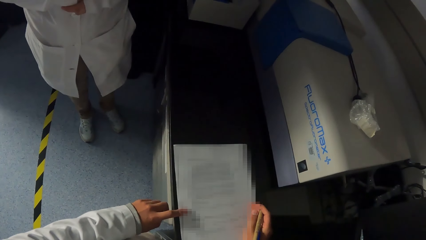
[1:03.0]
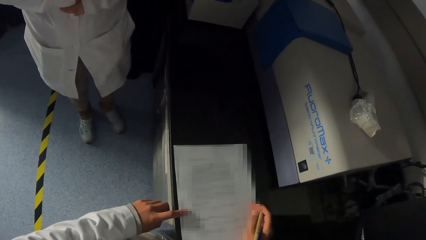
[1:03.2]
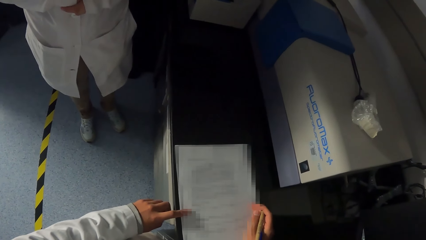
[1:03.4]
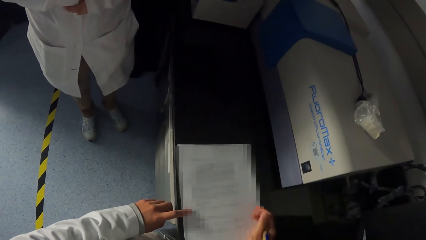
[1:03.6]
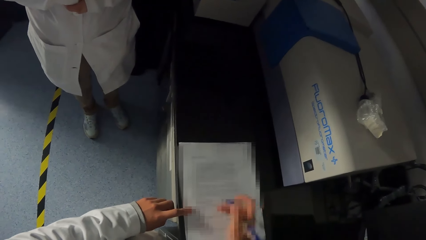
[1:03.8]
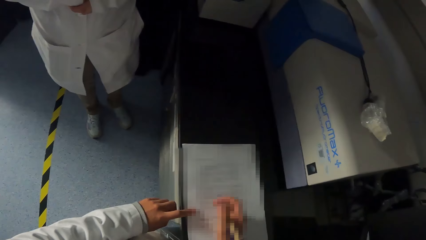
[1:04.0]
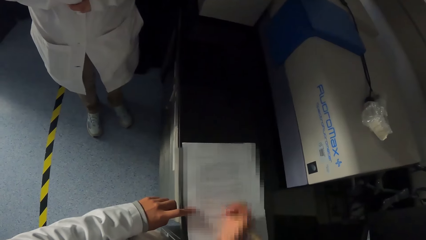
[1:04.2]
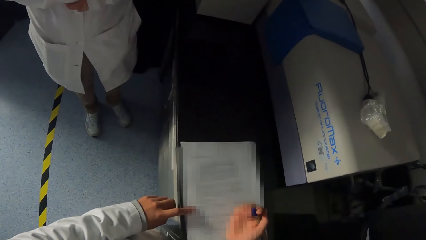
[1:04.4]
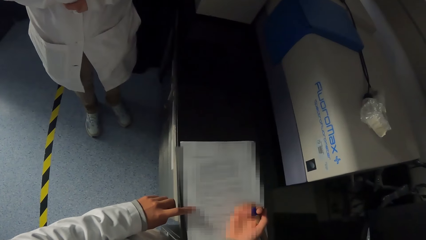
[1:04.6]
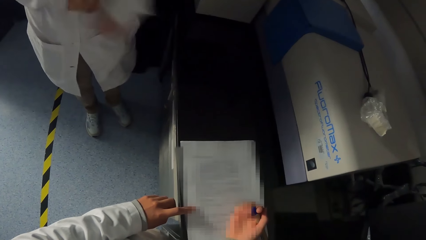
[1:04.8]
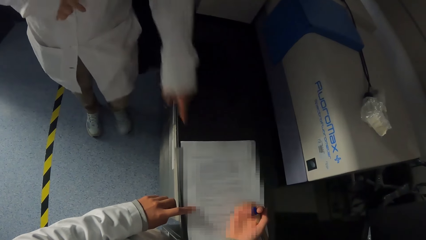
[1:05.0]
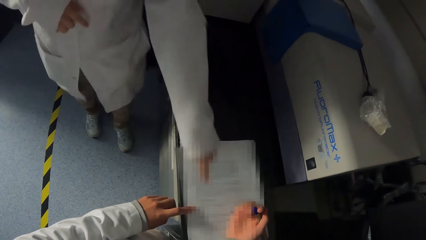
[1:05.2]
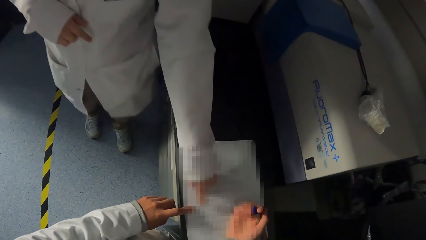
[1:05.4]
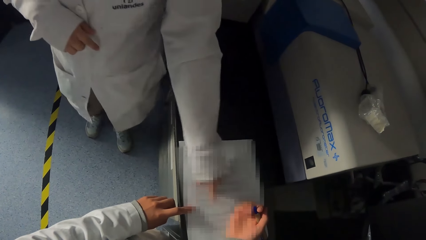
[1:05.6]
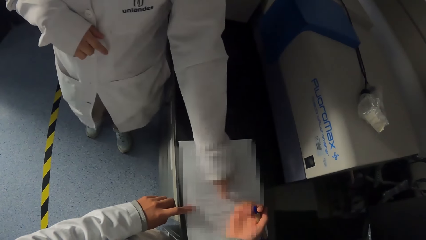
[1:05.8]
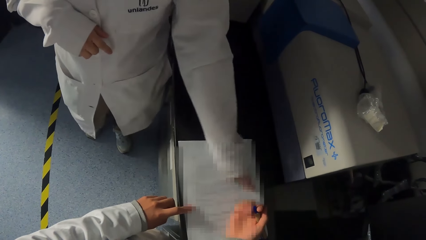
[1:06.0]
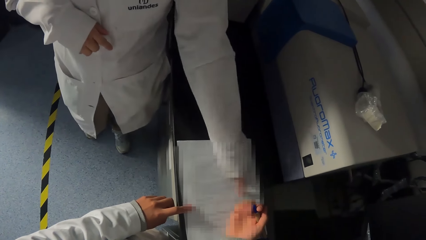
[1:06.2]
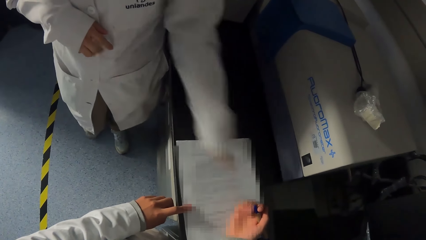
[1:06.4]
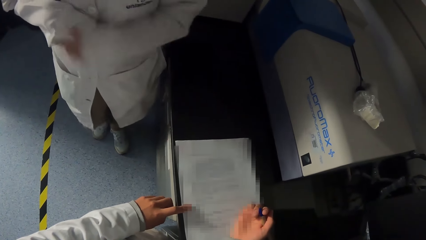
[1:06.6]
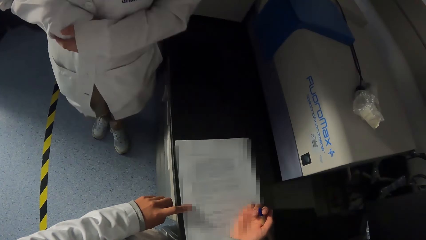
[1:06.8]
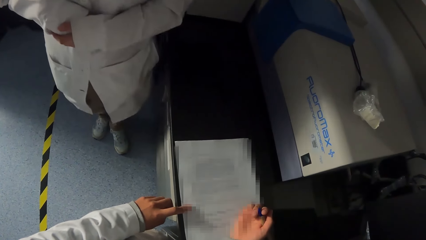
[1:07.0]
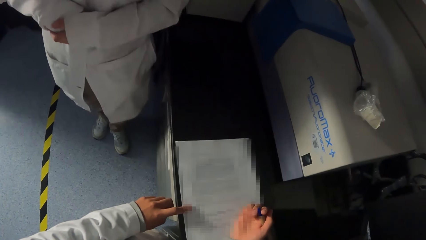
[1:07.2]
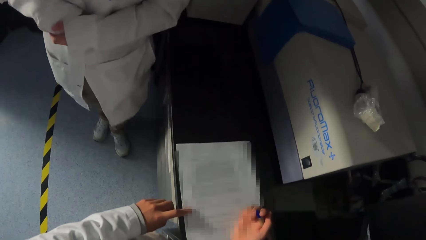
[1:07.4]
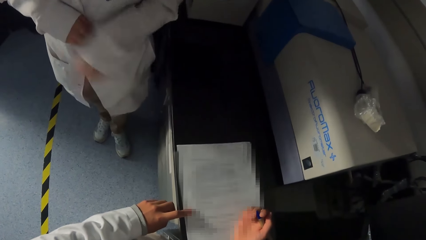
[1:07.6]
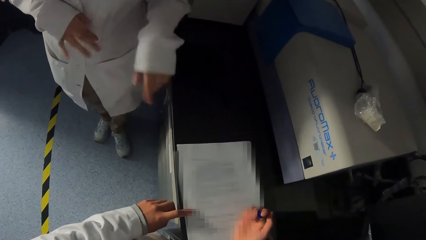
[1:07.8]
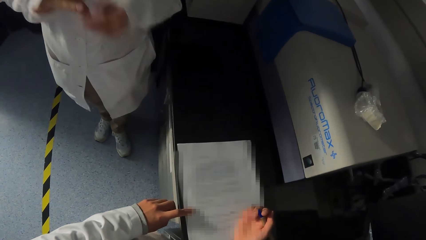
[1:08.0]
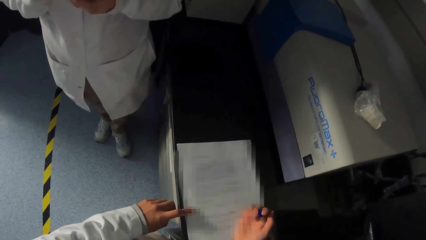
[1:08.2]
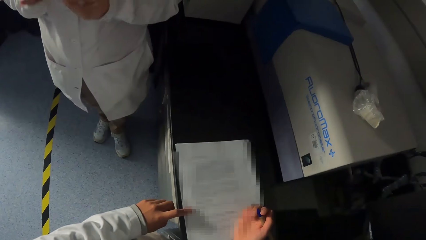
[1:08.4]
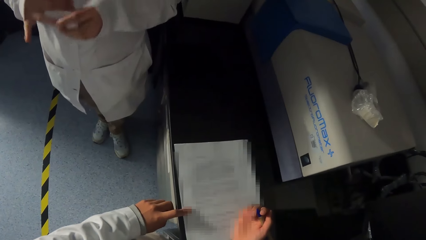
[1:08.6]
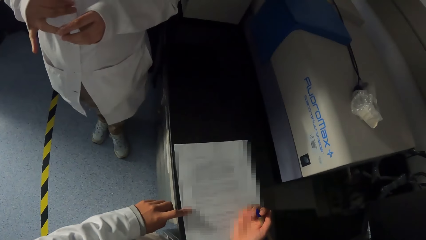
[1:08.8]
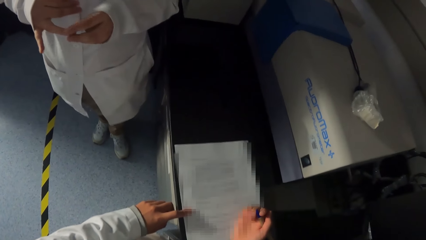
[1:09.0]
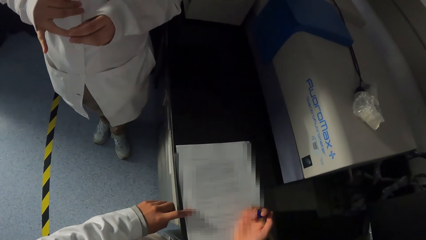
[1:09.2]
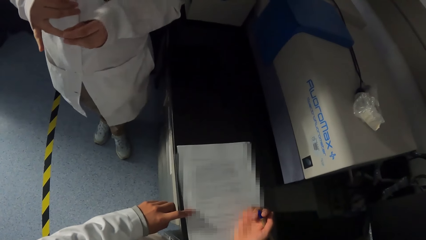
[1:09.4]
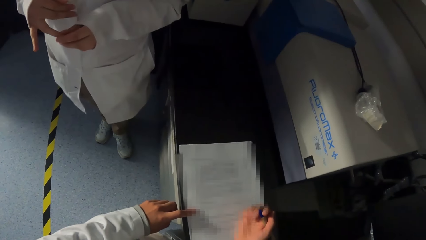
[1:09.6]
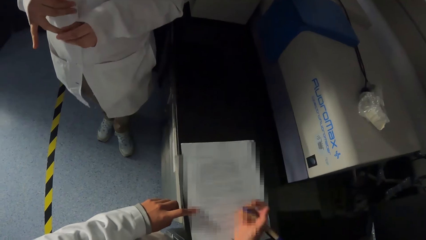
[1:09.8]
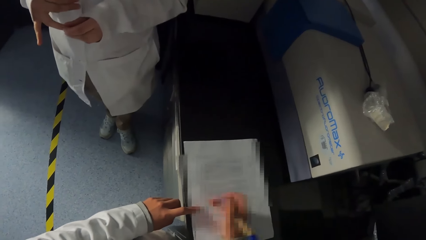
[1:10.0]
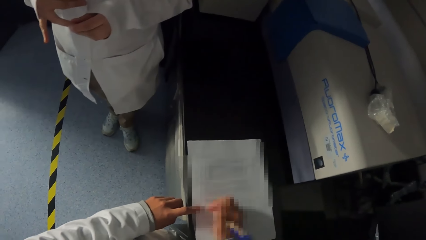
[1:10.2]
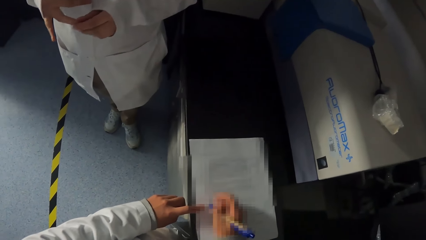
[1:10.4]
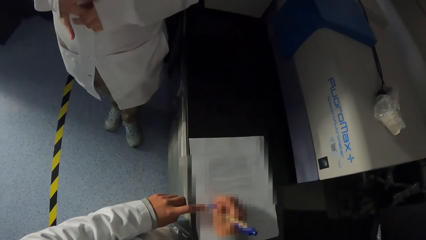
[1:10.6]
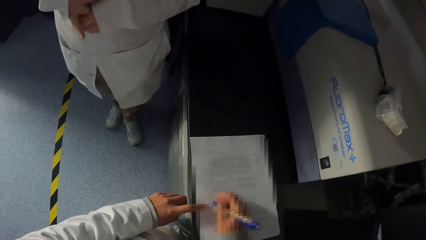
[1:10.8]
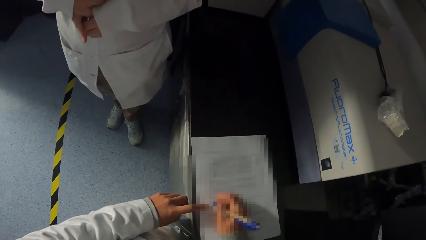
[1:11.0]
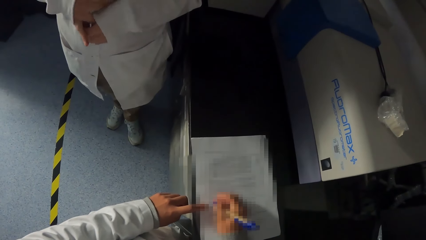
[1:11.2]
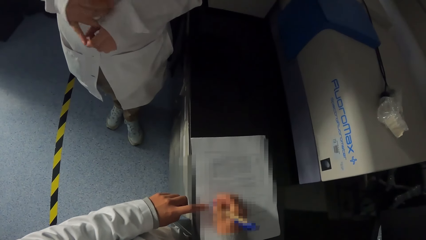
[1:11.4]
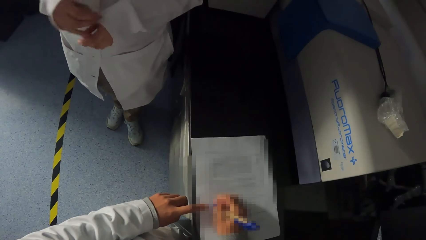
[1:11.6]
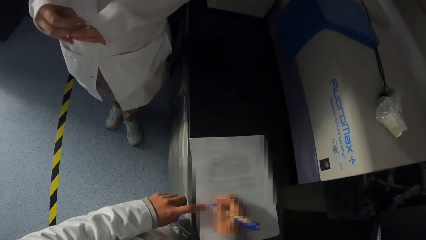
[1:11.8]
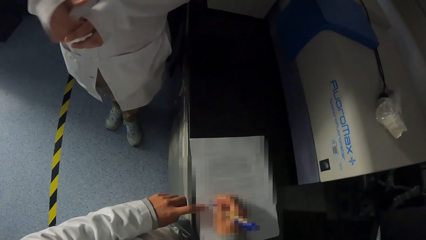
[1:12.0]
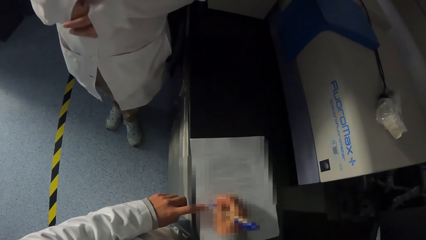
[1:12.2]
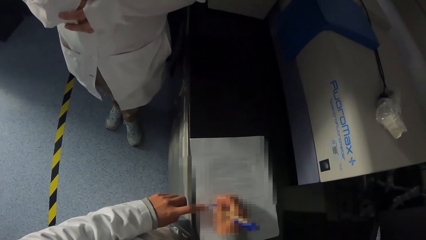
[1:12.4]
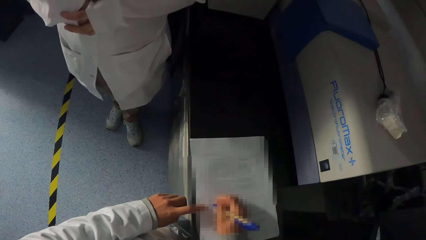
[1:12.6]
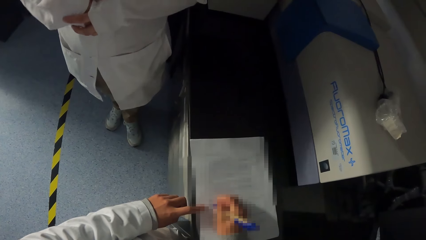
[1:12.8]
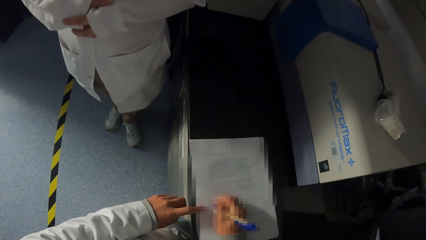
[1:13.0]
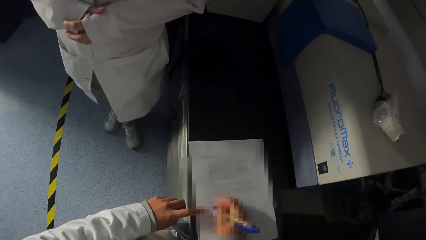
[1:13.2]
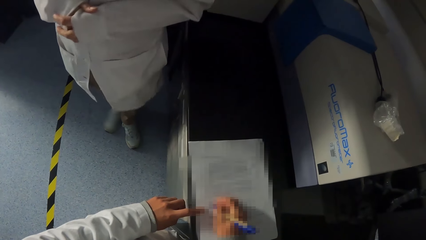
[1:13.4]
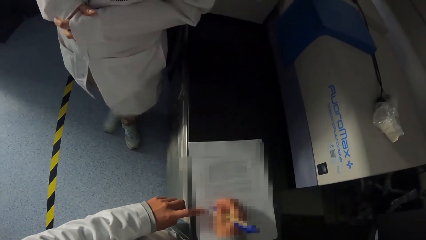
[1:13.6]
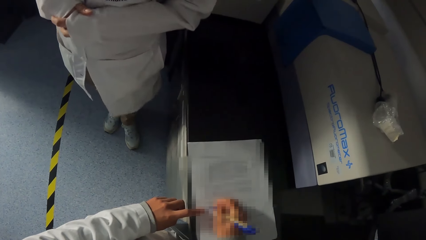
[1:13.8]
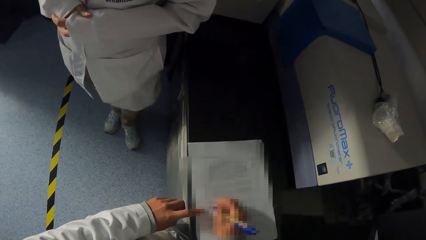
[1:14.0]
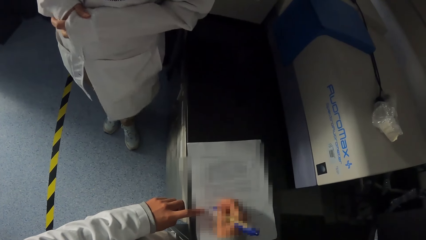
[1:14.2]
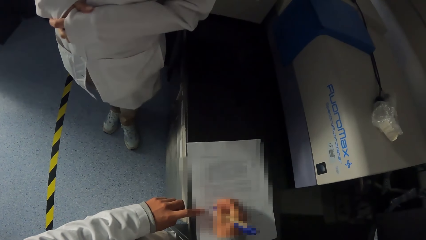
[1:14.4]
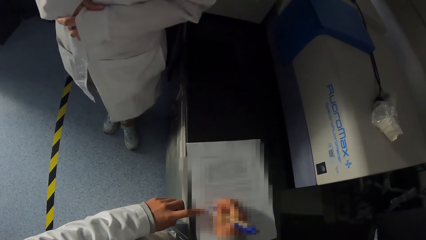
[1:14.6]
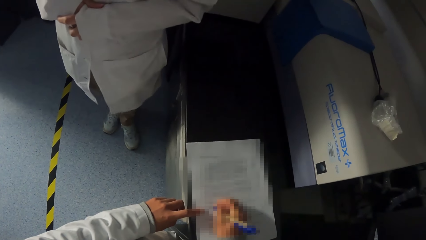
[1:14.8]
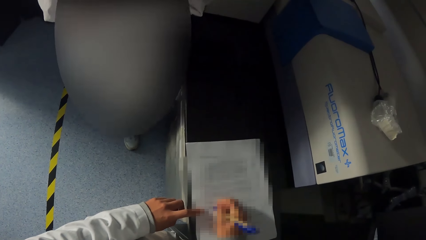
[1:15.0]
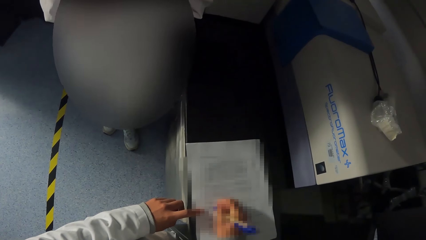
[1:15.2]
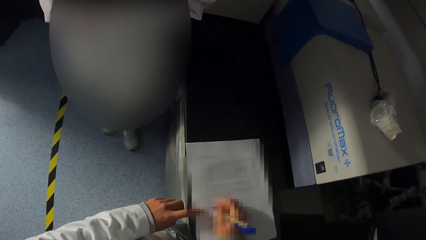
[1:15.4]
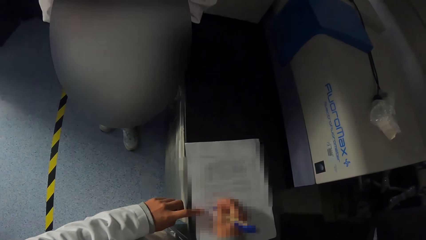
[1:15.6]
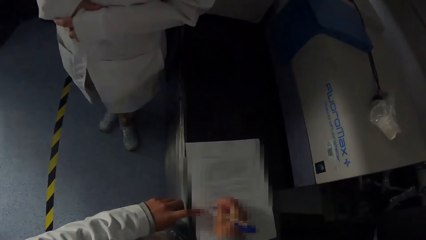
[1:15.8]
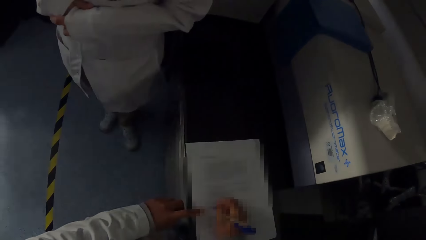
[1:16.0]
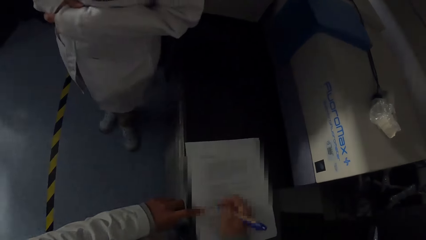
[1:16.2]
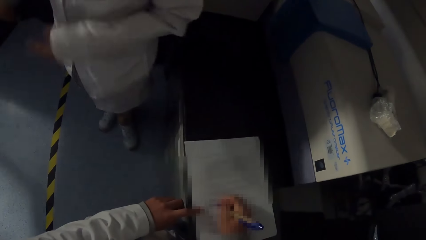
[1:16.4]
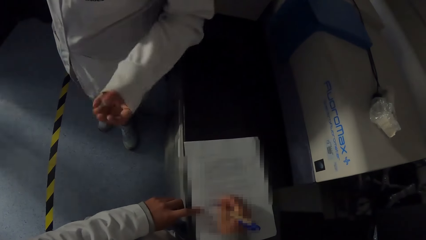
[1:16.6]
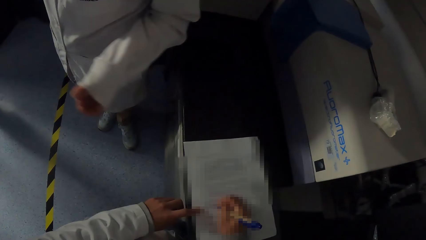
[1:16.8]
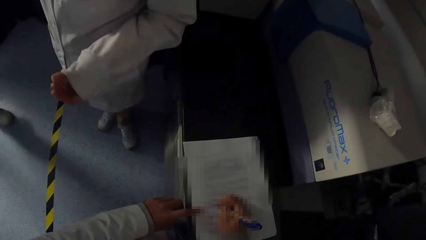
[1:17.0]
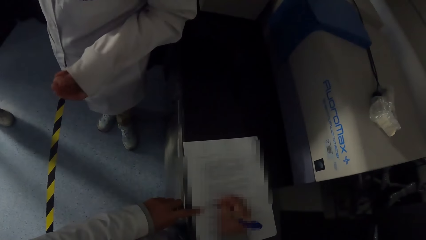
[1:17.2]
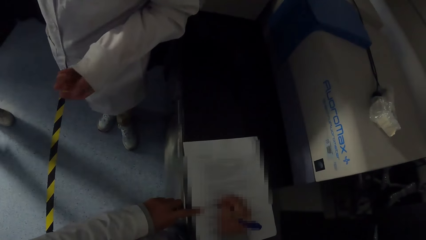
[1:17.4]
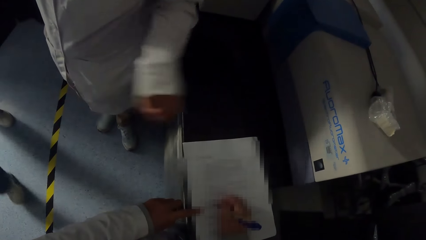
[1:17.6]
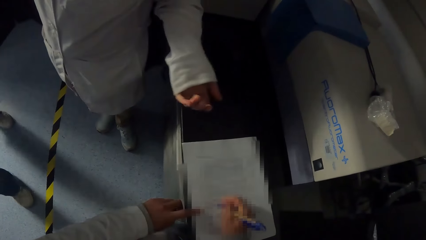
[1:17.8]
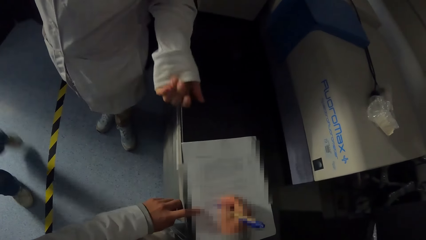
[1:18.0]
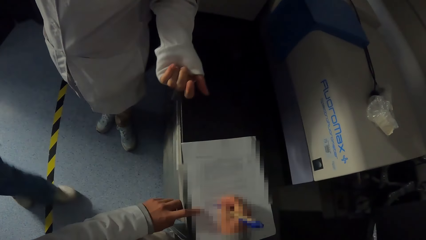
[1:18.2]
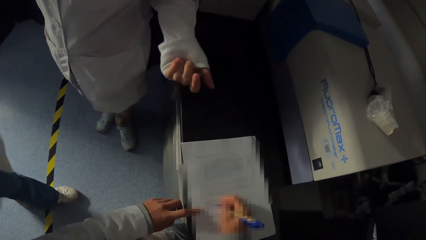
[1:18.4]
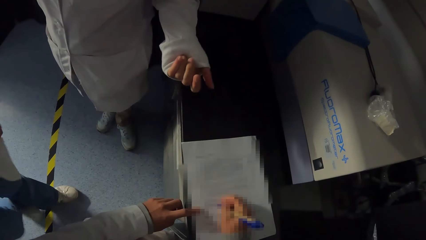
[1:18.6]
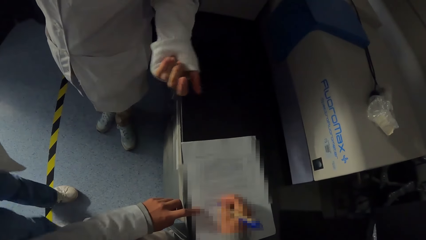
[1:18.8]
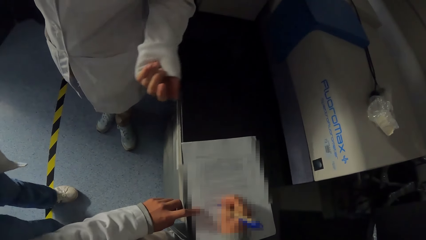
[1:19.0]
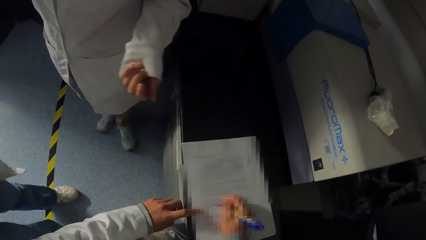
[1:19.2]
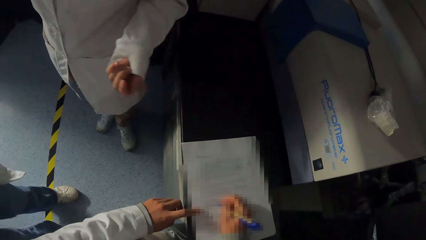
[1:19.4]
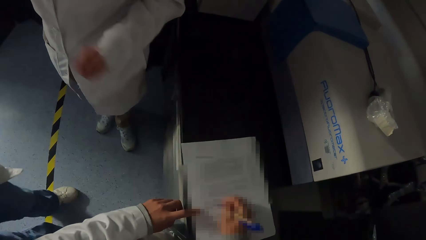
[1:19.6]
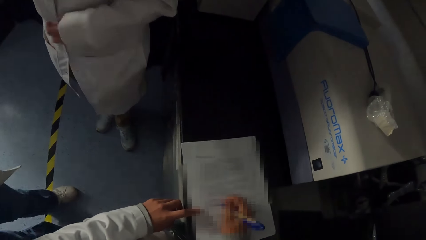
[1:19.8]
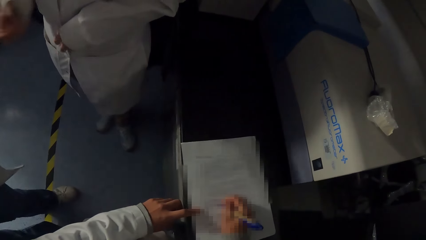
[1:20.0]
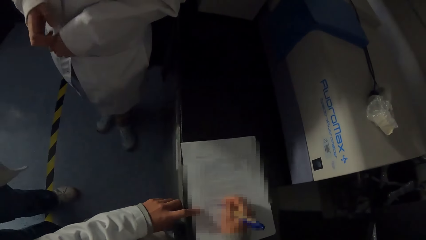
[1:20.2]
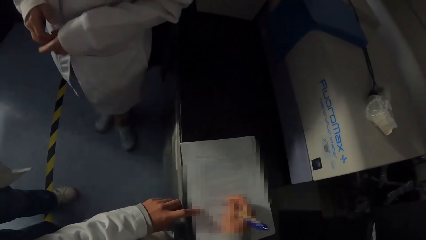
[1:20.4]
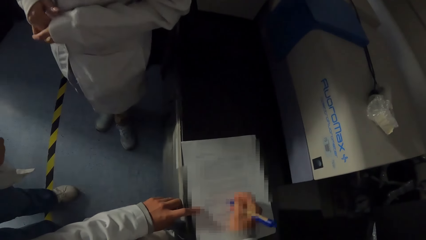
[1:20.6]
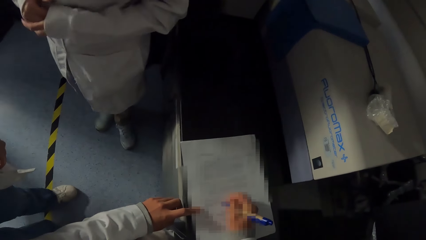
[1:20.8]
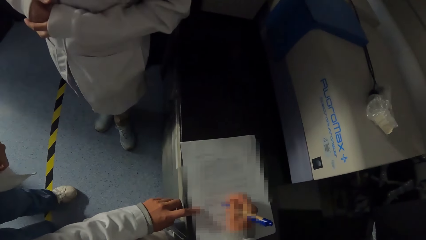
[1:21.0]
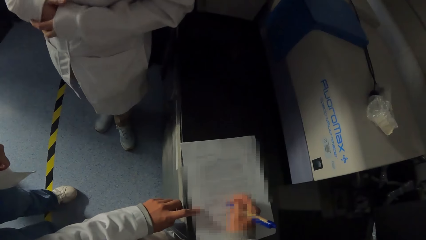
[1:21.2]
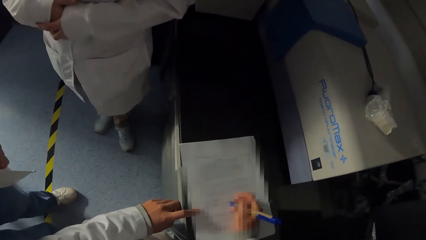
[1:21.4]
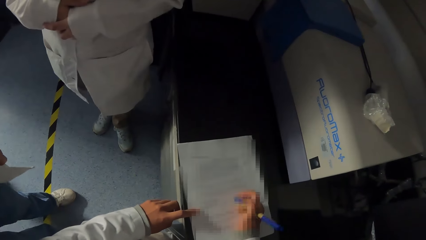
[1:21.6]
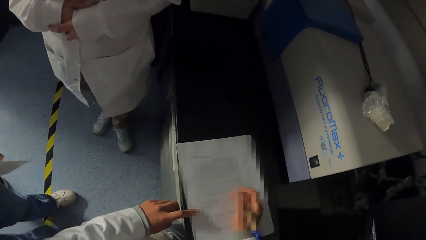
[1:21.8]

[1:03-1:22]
The woman converses with the camera wearer. The woman touches the paper on the table with her left hand. The woman points at the sheet of paper. The woman holds both hands together. The woman interacts with the camera wearer. The camera wearer writes on the paper on the table with the pen with her right hand. Another woman walks to the table.
